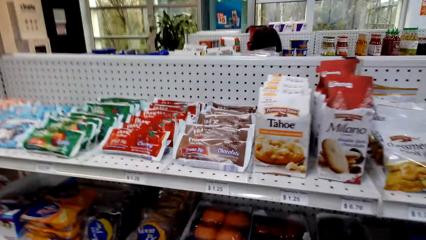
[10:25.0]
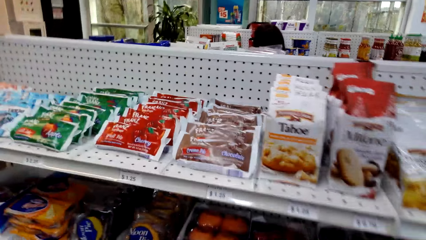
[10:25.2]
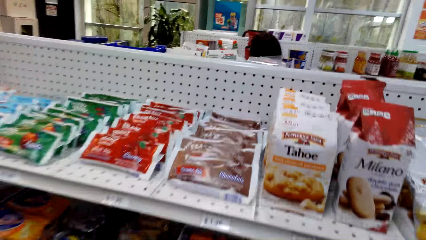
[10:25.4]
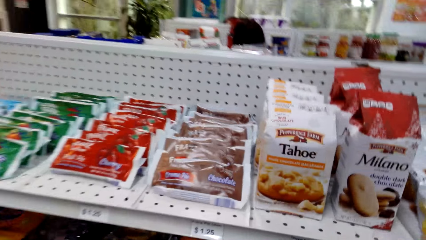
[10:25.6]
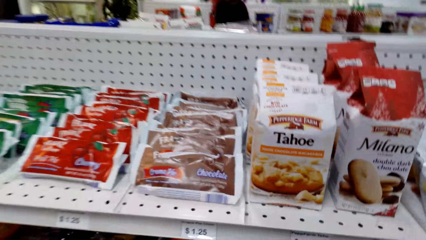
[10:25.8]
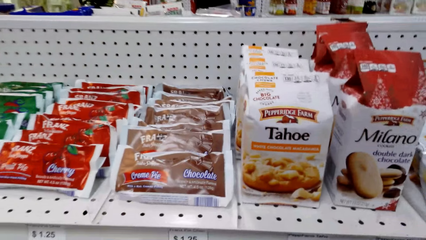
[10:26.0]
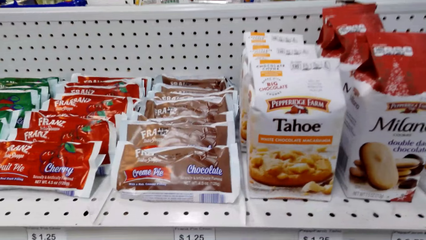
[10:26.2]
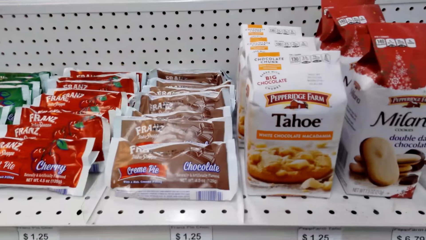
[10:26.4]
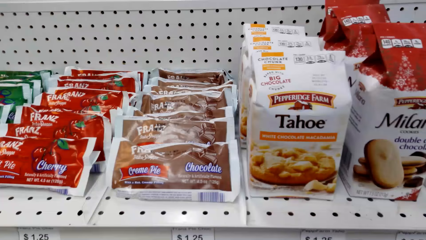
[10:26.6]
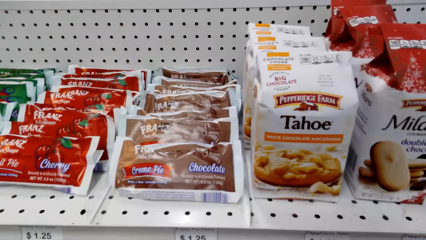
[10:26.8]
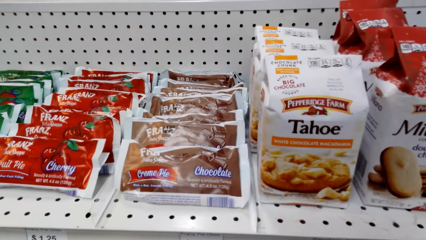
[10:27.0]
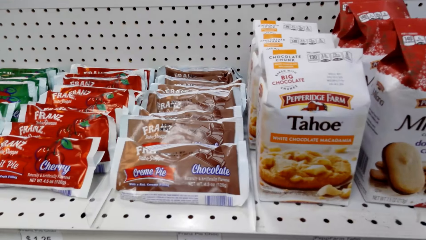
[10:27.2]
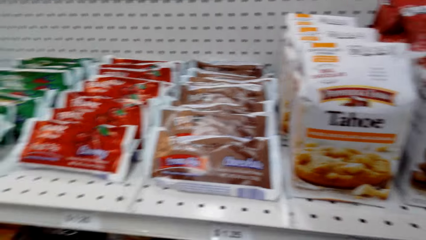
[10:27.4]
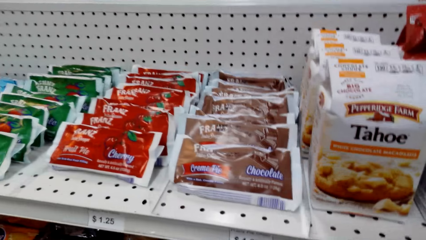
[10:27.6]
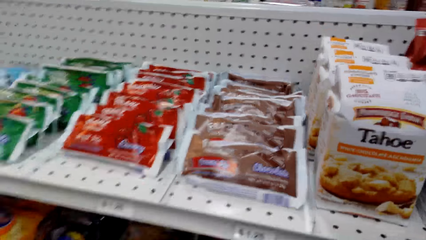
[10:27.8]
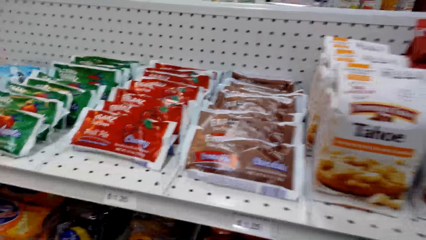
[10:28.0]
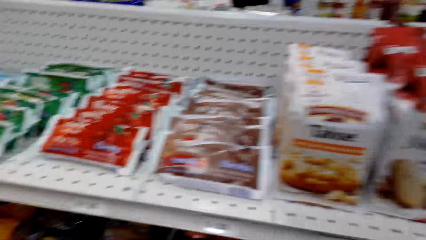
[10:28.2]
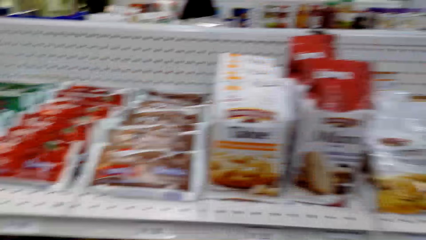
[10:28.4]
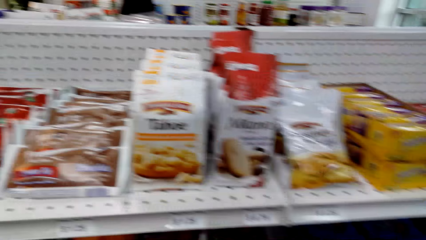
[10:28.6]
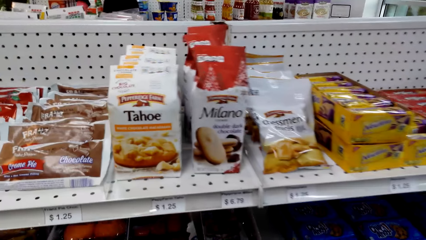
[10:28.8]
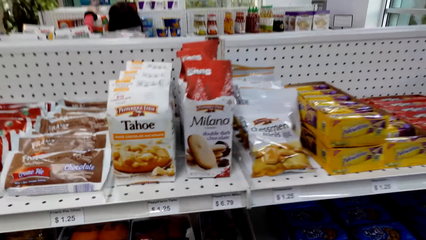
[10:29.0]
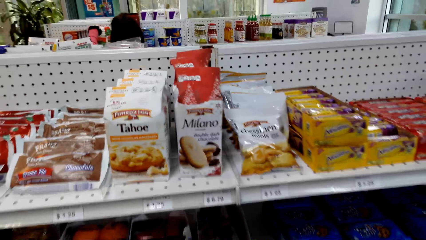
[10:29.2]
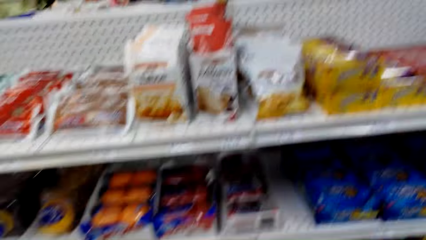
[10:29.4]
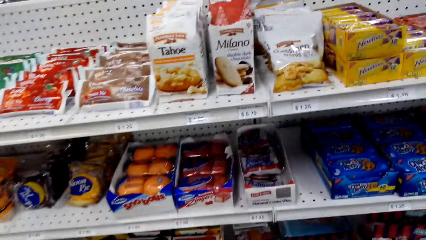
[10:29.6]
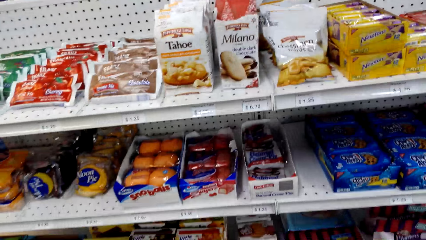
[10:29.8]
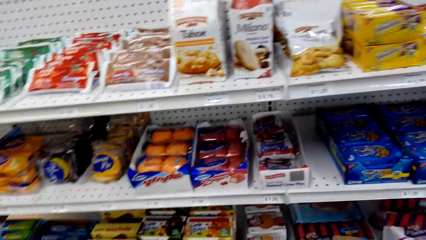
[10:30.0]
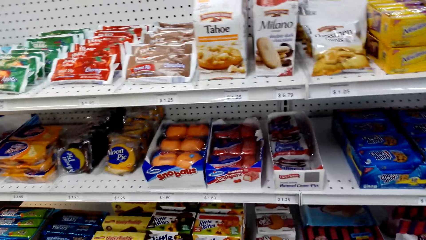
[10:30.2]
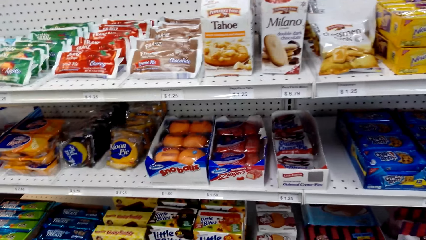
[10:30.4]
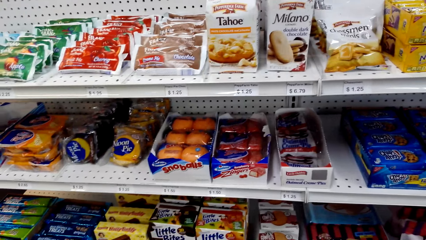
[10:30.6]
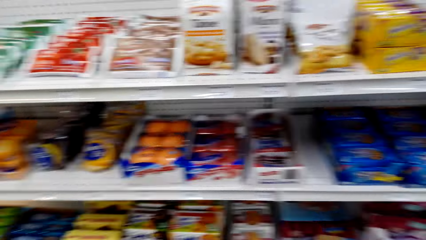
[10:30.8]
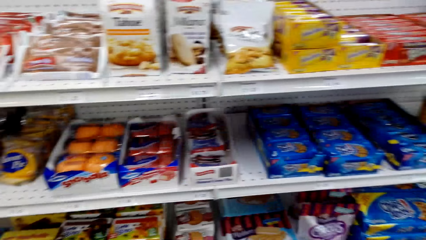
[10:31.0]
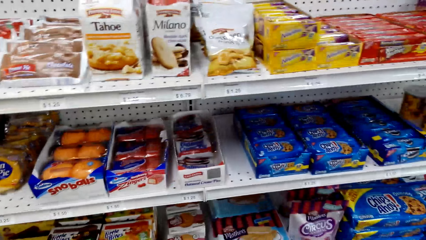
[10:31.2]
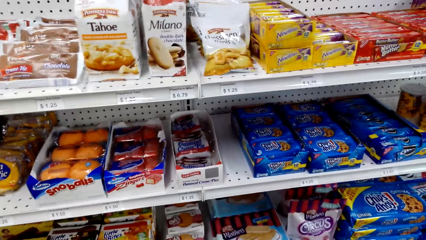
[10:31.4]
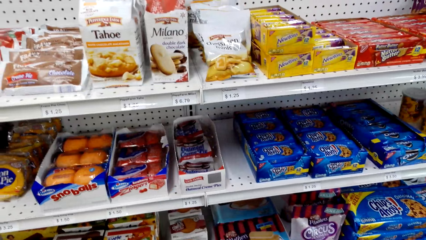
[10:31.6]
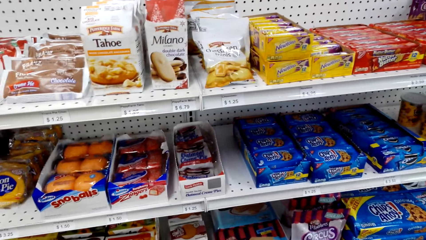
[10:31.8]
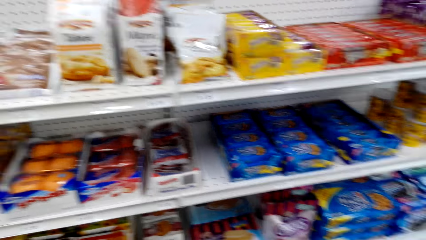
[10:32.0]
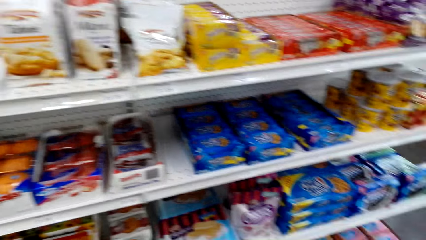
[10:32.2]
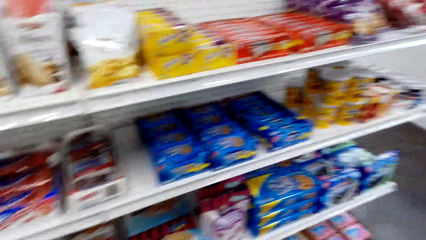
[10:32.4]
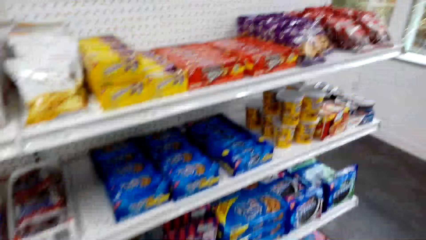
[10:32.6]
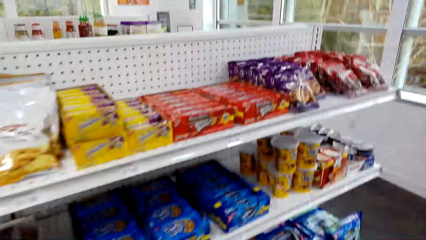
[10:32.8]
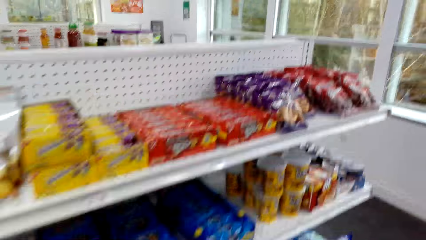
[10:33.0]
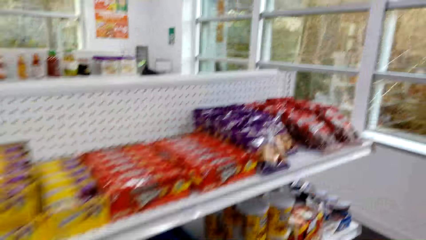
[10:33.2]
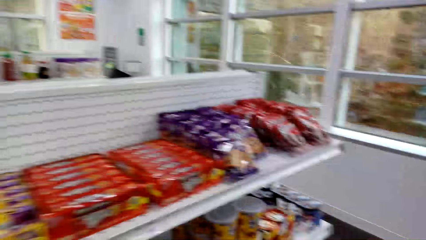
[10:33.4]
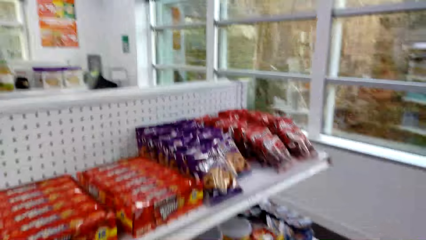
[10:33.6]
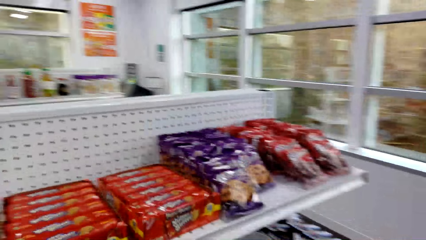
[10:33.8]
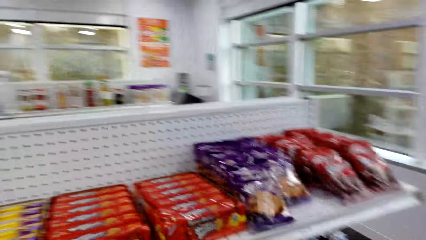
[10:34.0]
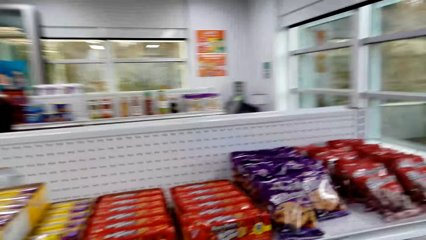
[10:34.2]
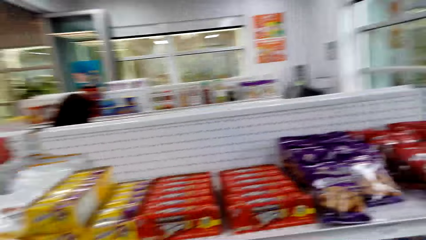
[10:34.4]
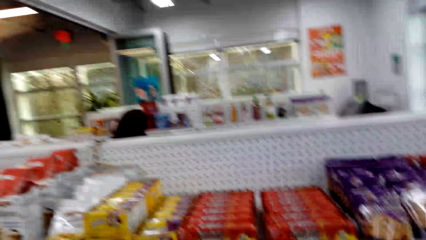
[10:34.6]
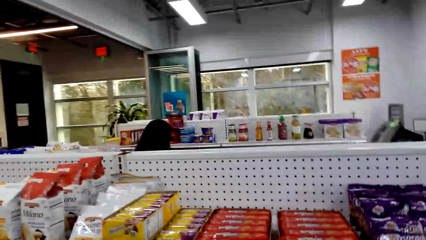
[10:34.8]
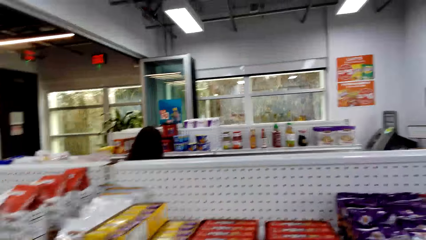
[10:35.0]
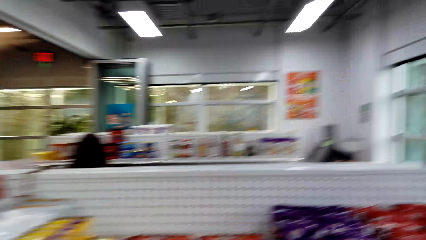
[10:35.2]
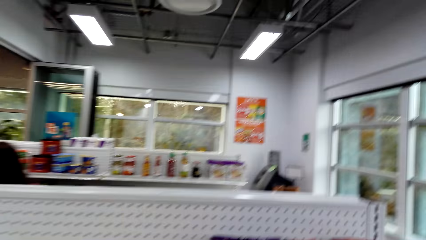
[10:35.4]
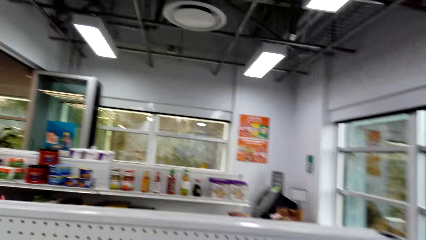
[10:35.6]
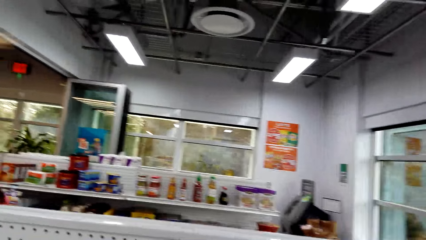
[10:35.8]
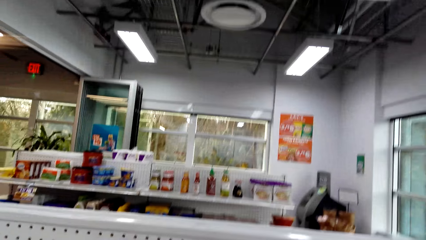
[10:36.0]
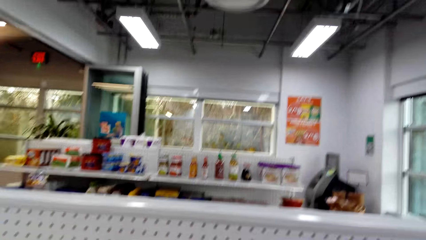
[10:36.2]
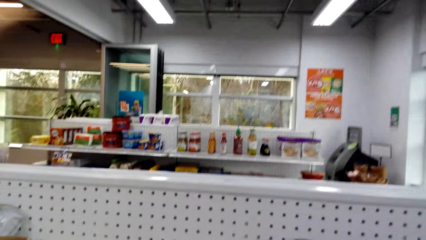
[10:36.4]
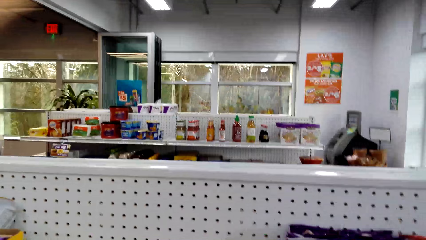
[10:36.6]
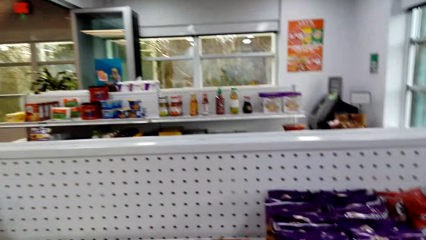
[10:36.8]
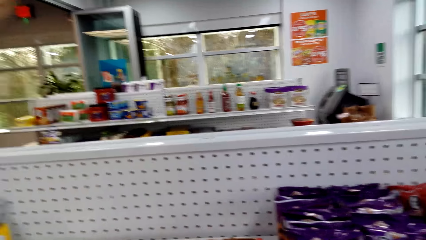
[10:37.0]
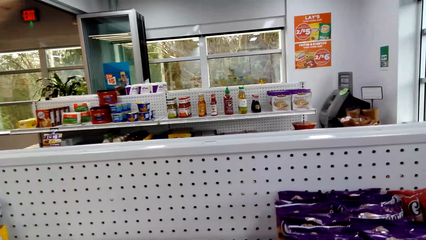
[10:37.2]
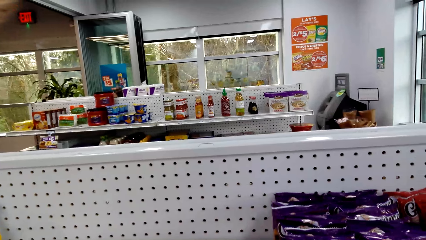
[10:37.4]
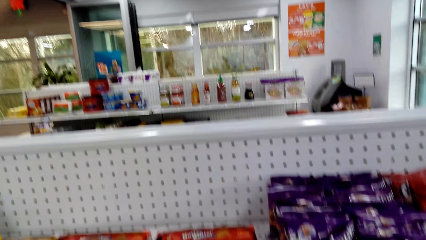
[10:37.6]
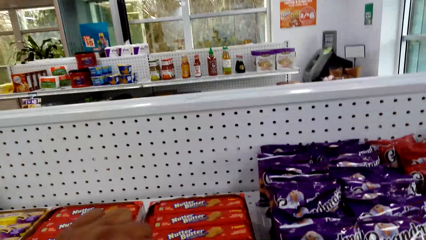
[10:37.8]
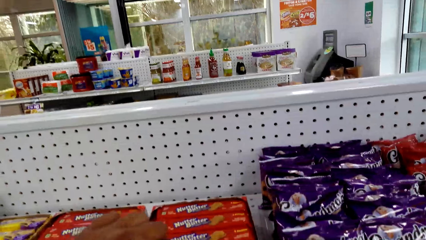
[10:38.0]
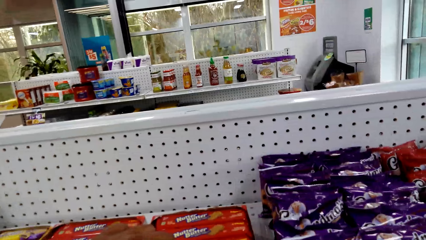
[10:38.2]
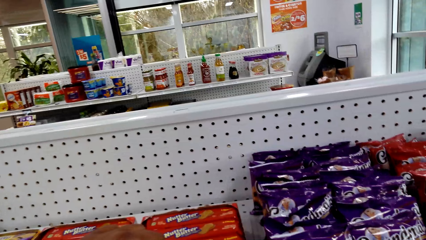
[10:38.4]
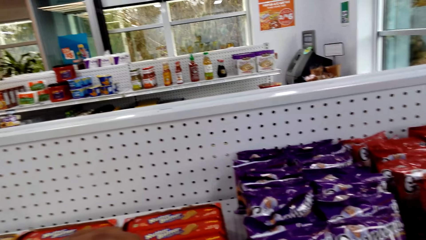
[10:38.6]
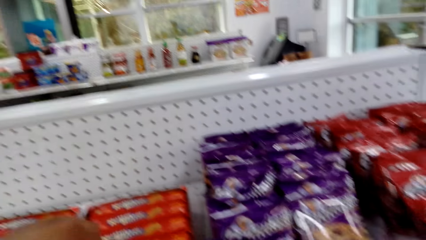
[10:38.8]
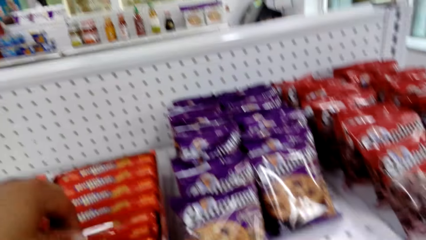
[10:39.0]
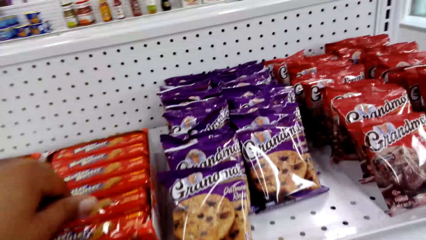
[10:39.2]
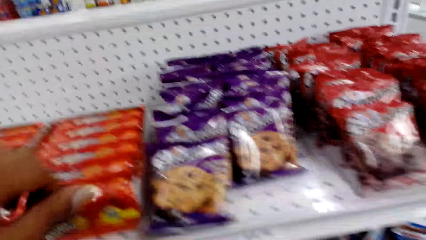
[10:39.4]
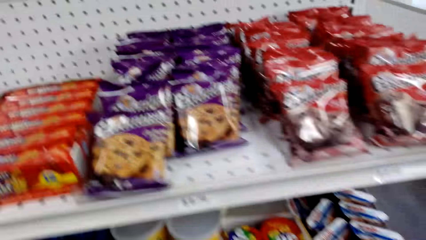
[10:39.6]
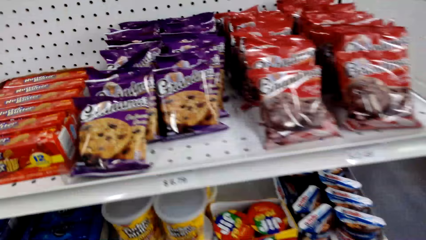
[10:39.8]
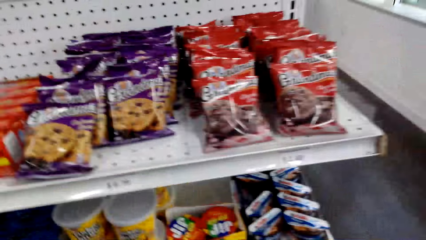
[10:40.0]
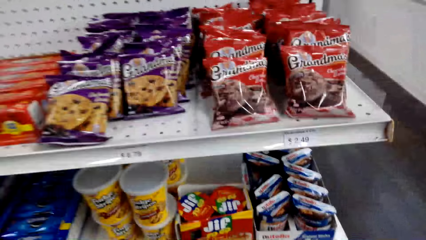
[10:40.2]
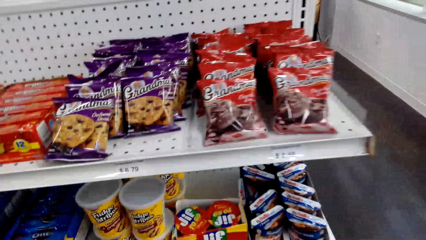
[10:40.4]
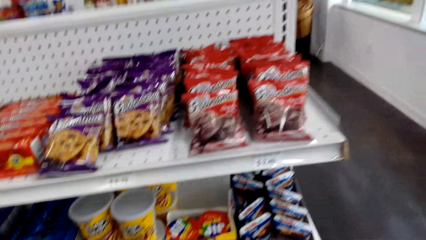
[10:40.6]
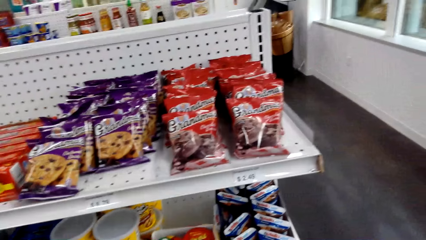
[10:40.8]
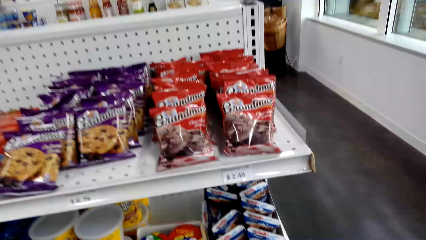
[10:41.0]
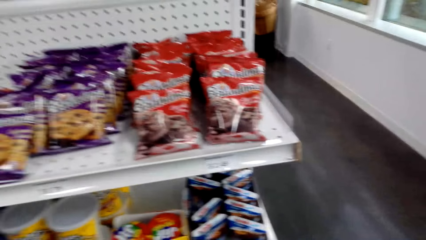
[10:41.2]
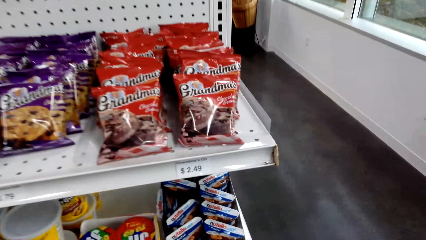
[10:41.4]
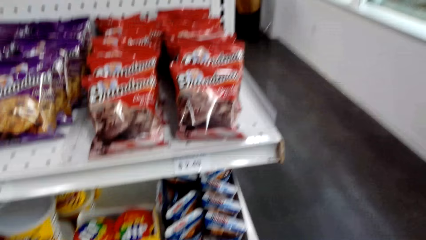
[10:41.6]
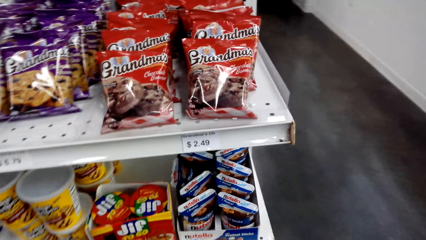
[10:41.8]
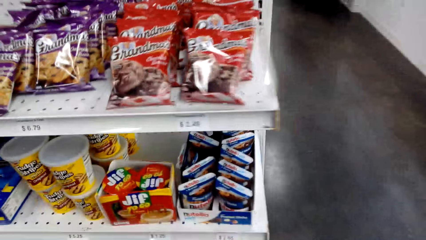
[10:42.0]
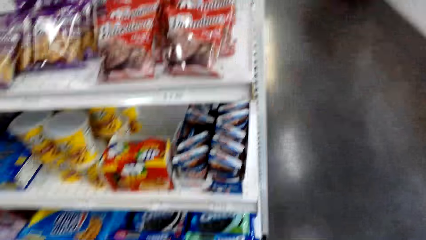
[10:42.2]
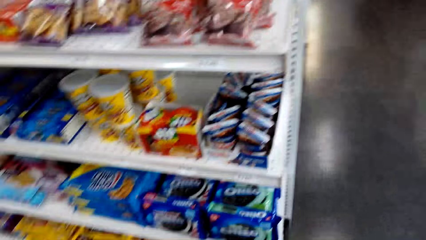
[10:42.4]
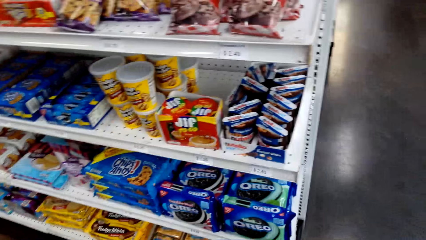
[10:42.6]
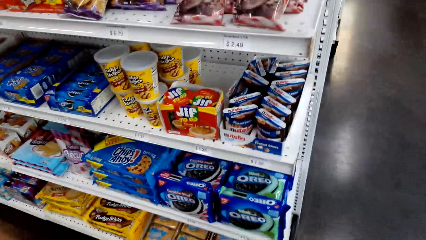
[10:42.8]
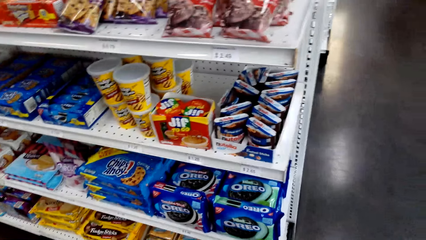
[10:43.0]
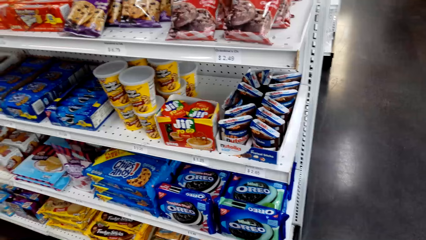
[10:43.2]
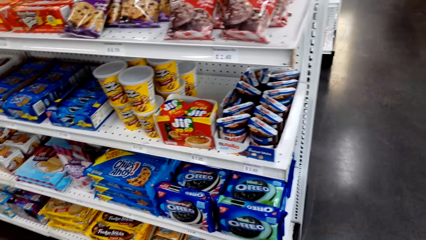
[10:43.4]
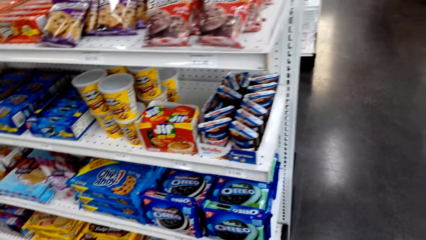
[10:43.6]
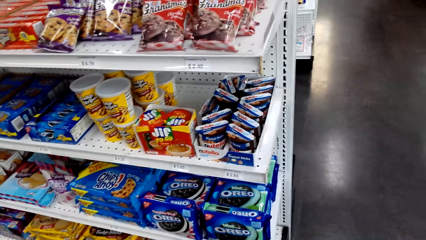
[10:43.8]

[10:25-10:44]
The camera wearer looks around. They pick up nutter butter. They look around.
